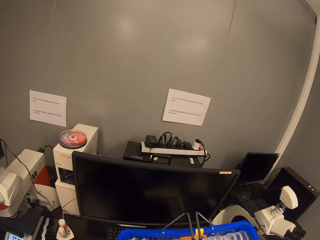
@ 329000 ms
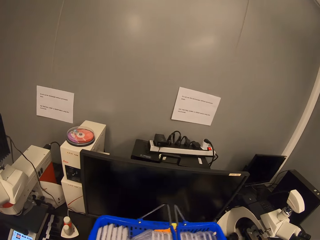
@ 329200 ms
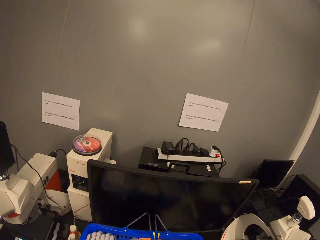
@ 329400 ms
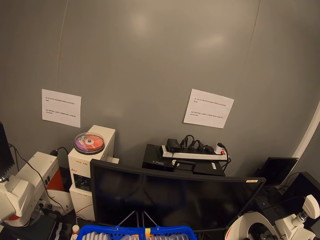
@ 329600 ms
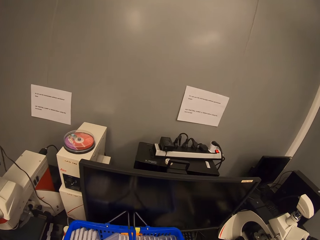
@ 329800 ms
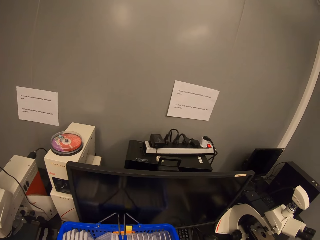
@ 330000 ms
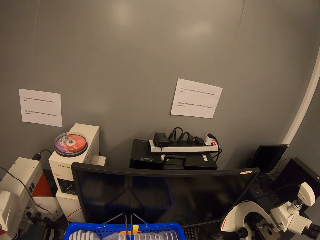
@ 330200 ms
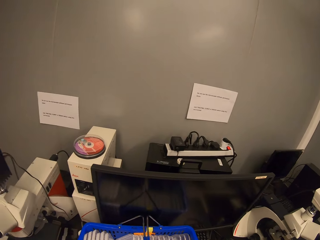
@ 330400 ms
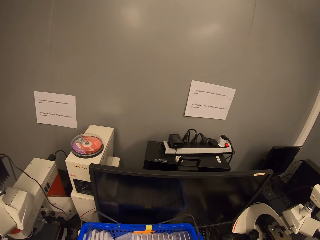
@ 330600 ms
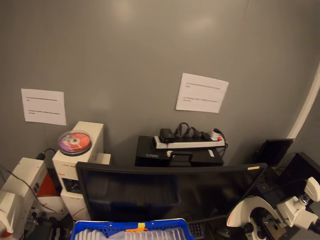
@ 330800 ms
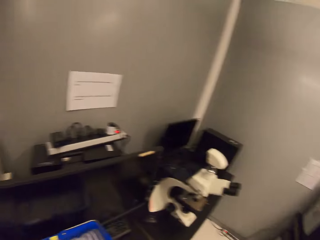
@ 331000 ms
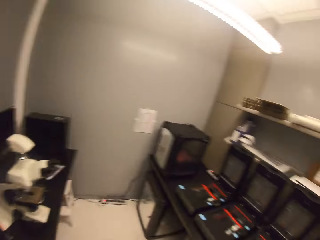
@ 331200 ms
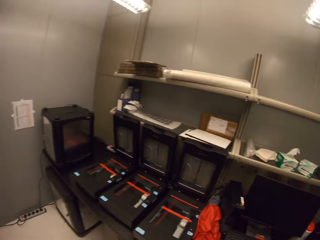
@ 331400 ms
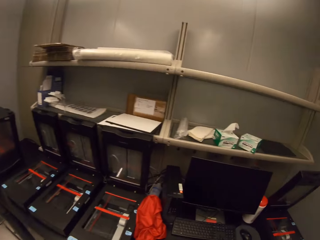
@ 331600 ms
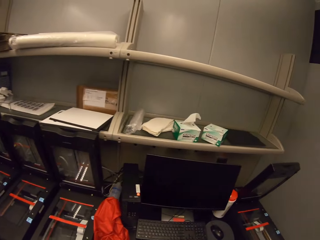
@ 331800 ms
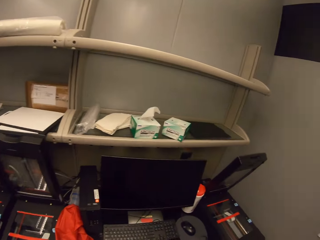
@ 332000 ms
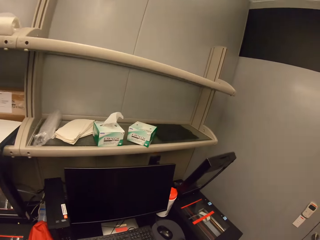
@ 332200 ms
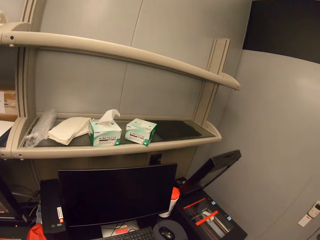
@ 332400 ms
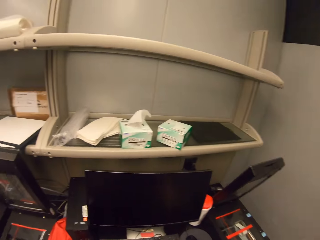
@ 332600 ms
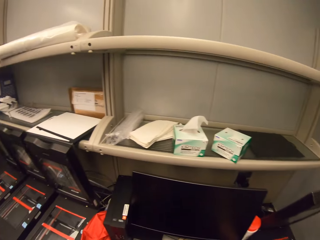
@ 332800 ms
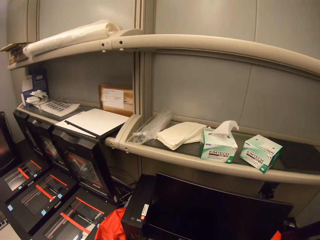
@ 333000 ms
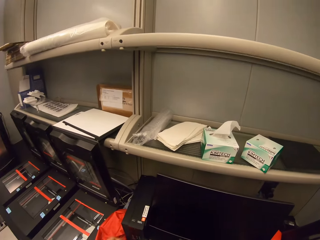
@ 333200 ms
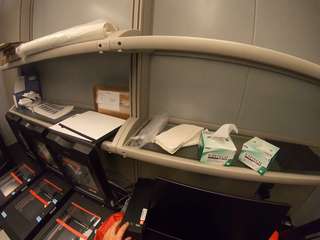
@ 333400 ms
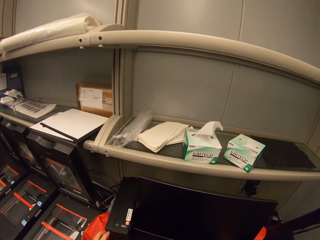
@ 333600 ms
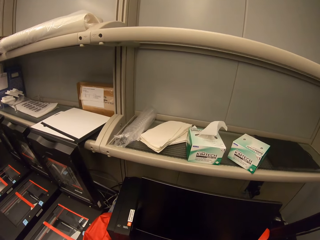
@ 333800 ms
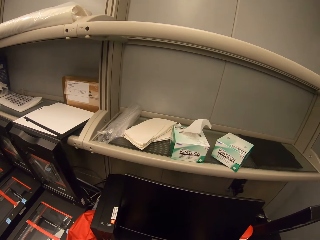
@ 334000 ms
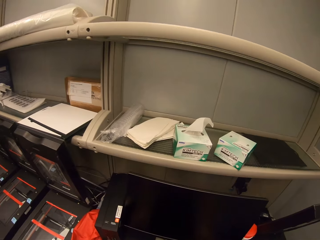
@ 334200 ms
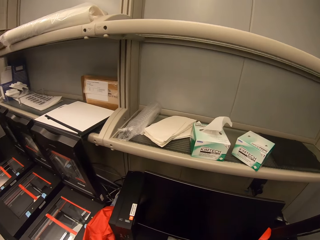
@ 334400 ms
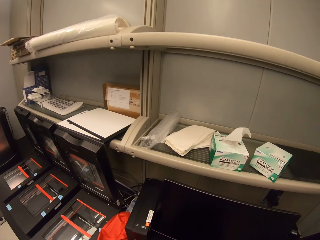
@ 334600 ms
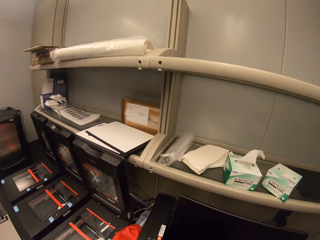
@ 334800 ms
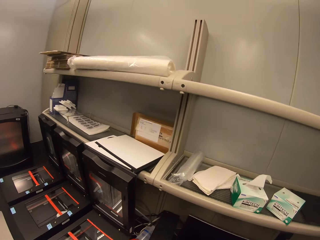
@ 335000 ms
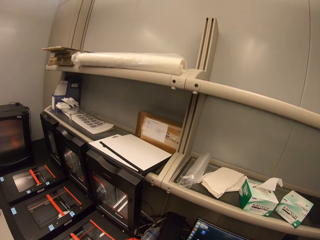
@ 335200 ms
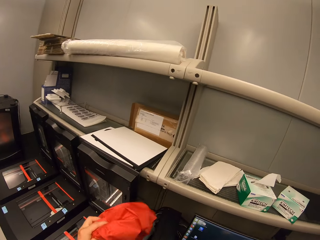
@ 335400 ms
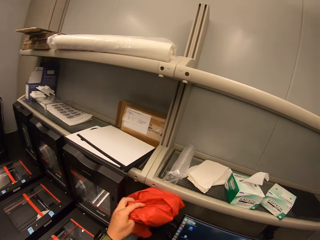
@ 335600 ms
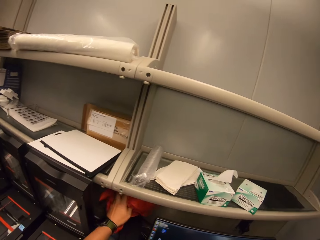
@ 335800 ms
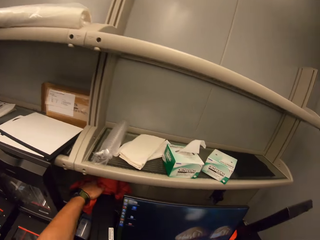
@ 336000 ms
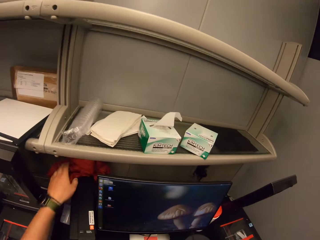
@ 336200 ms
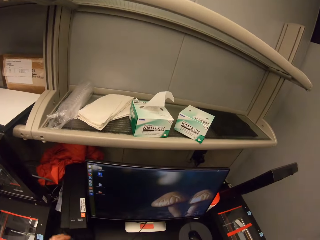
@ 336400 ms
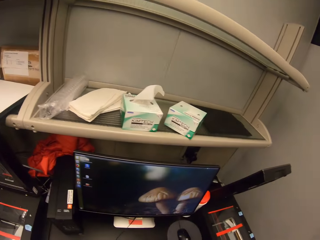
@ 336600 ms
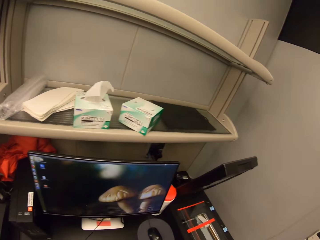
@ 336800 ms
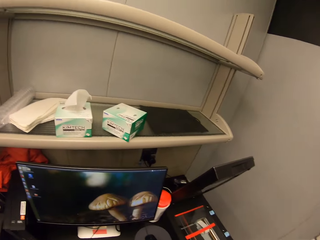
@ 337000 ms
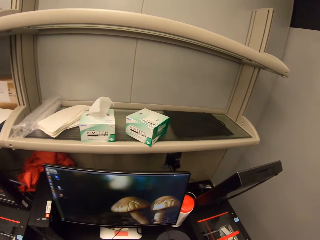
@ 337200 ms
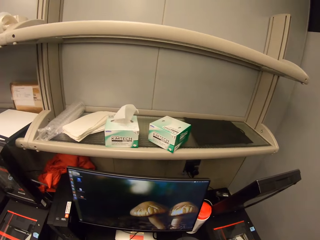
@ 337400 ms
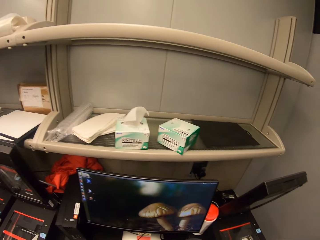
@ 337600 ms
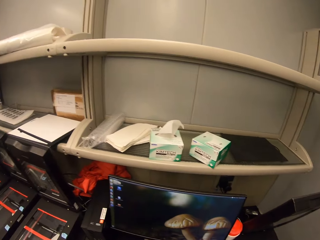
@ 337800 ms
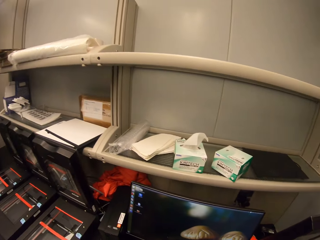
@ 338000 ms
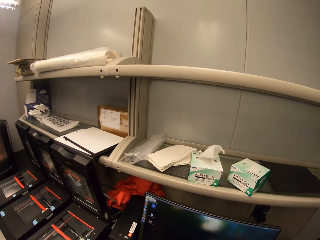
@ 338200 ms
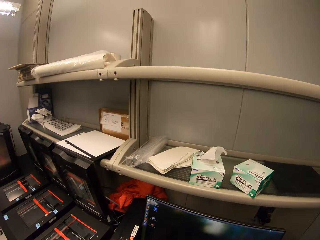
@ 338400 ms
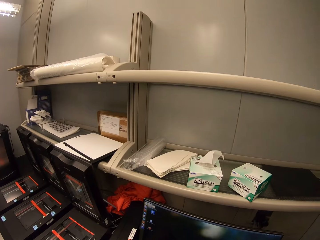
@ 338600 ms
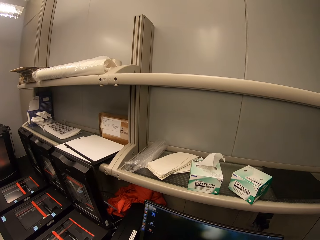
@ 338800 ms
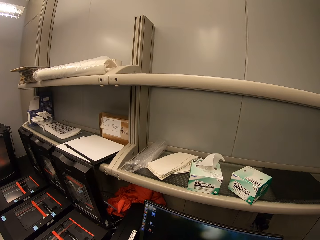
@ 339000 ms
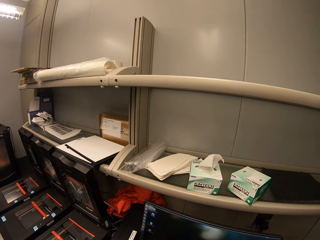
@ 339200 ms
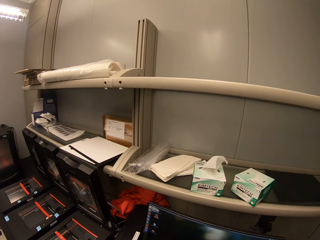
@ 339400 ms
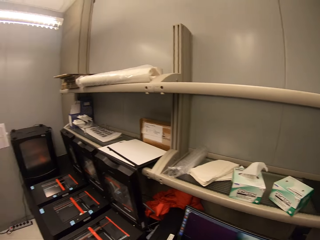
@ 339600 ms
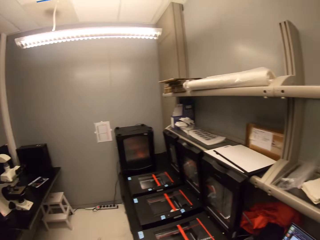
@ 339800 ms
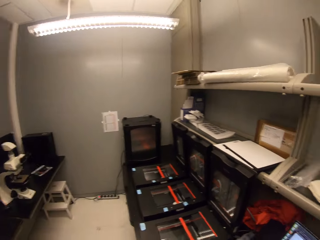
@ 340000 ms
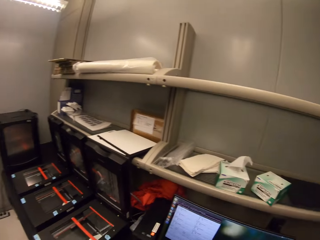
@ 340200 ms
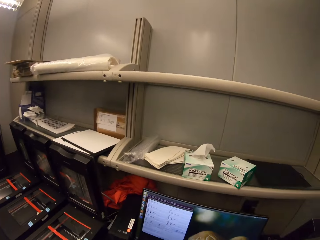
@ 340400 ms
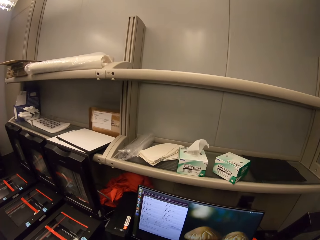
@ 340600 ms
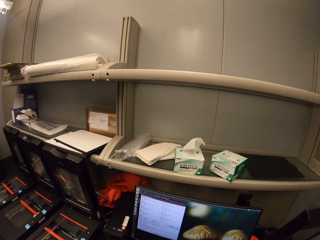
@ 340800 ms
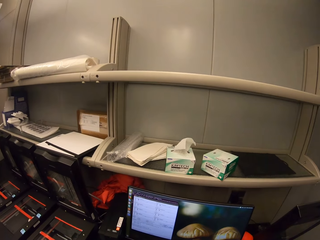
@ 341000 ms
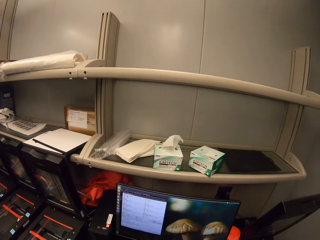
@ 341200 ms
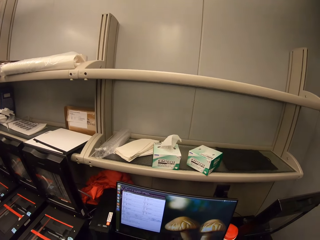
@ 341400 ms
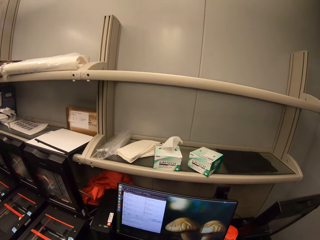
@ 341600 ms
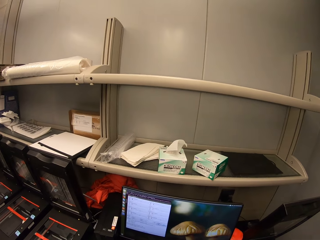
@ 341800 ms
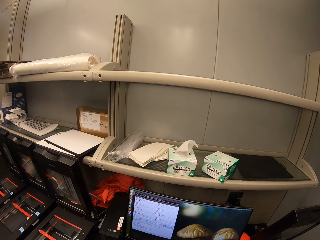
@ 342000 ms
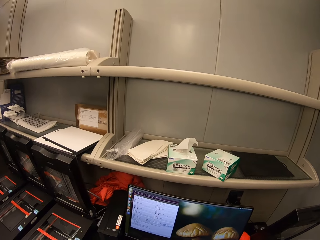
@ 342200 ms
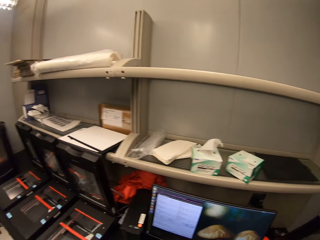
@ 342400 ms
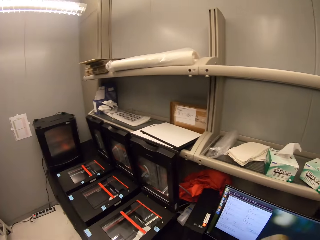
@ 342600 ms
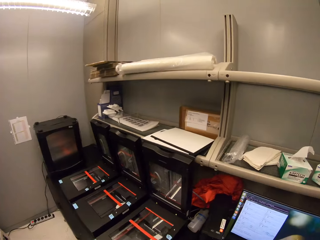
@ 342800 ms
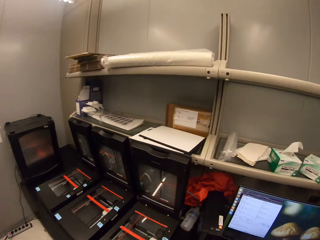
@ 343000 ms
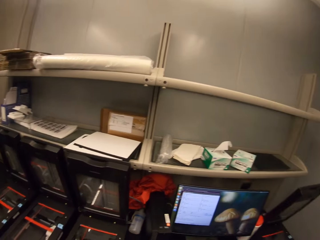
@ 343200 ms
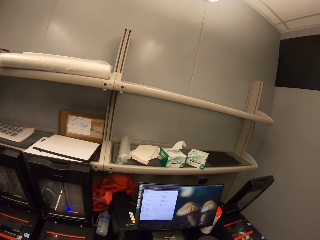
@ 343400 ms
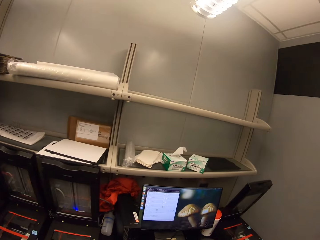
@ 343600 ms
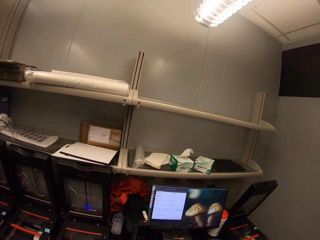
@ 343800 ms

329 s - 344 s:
The camera wearer places the shopping basket on the table. They turn around the room. They walk around. They pick something. They drop something. They move a bag from the table. They look around. They look around the room.

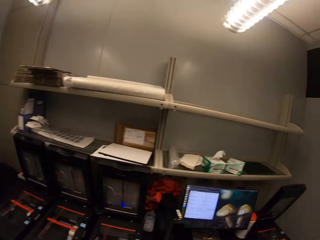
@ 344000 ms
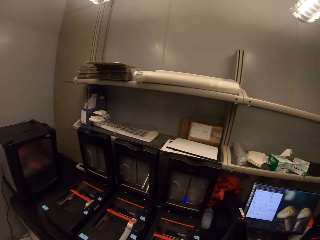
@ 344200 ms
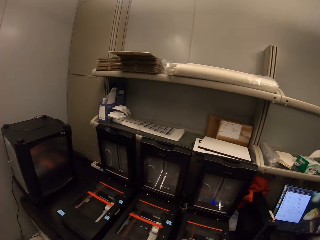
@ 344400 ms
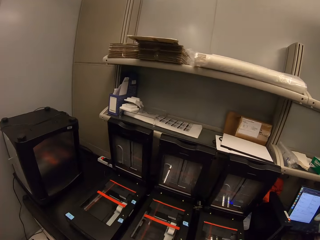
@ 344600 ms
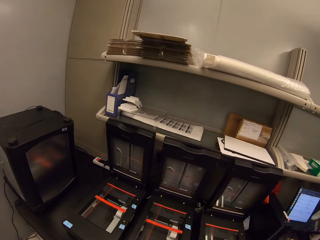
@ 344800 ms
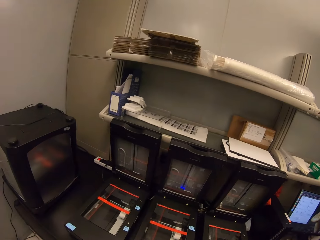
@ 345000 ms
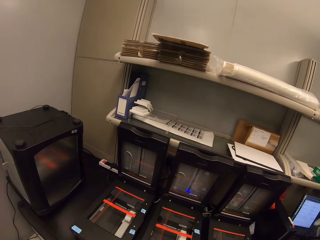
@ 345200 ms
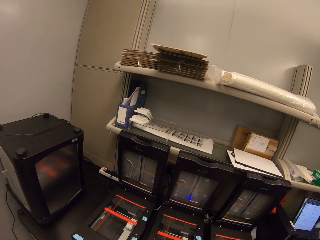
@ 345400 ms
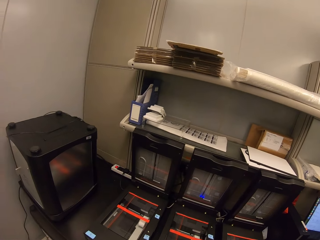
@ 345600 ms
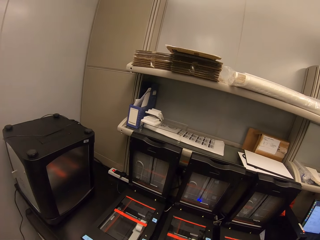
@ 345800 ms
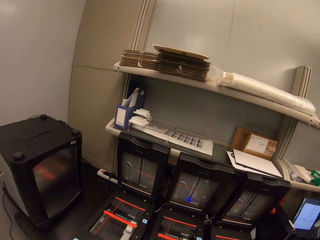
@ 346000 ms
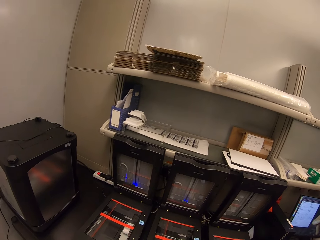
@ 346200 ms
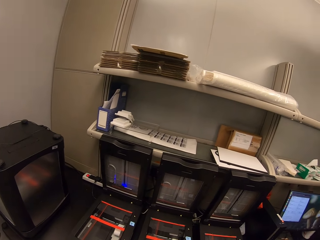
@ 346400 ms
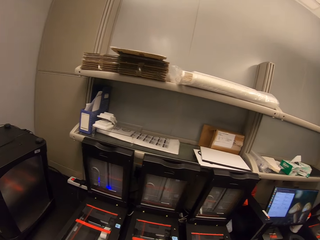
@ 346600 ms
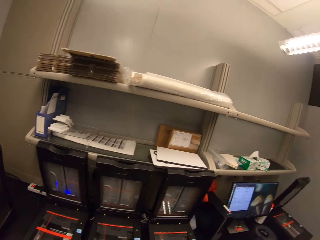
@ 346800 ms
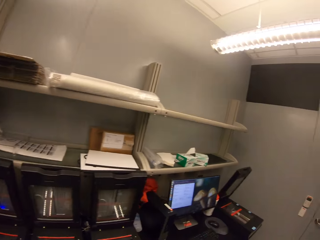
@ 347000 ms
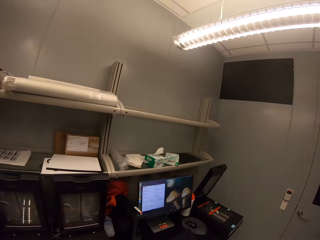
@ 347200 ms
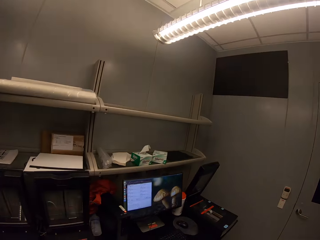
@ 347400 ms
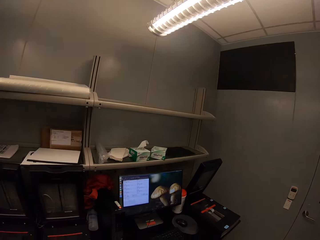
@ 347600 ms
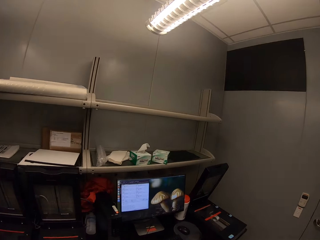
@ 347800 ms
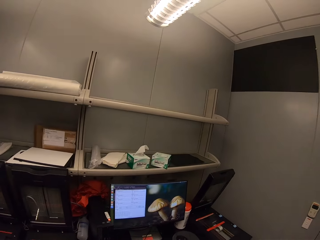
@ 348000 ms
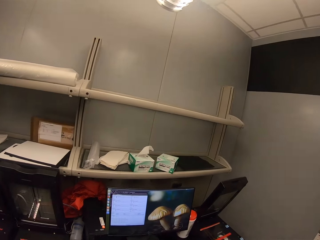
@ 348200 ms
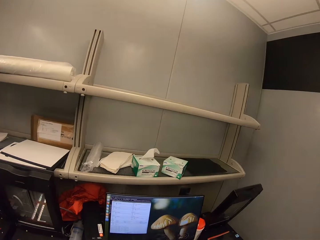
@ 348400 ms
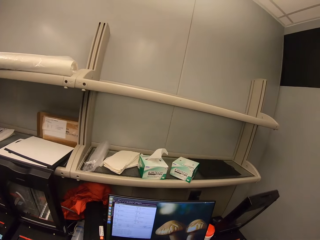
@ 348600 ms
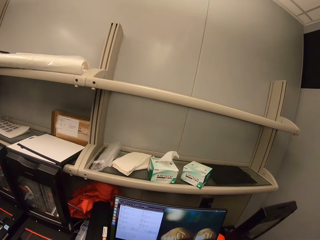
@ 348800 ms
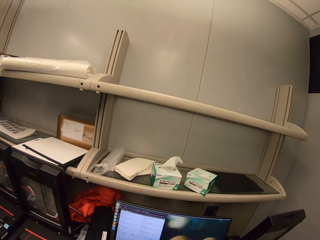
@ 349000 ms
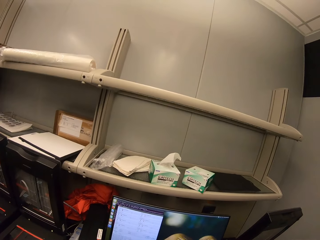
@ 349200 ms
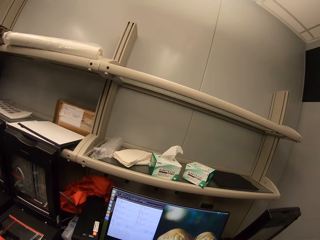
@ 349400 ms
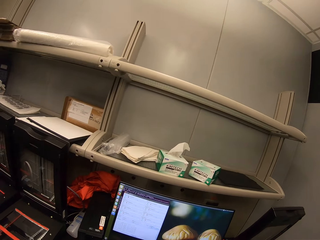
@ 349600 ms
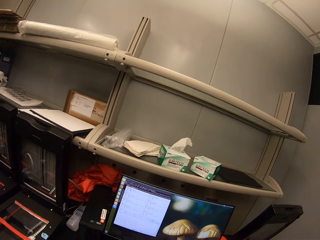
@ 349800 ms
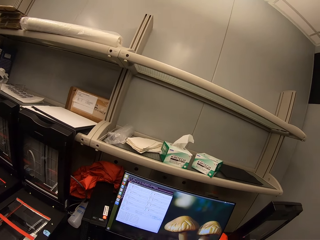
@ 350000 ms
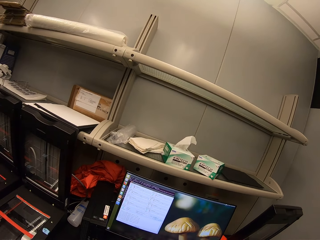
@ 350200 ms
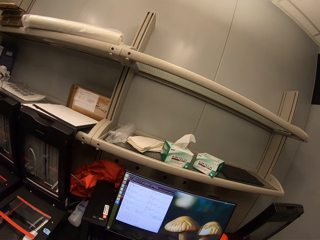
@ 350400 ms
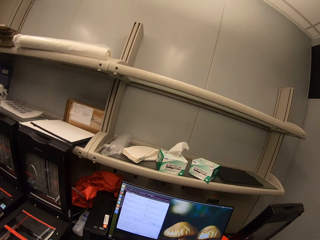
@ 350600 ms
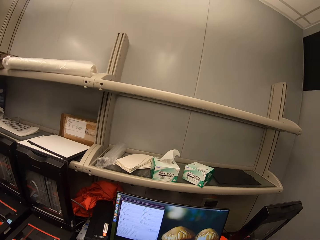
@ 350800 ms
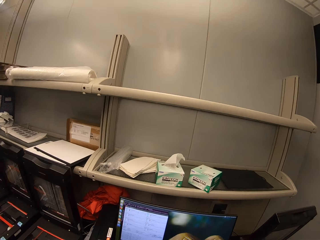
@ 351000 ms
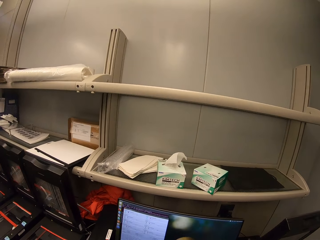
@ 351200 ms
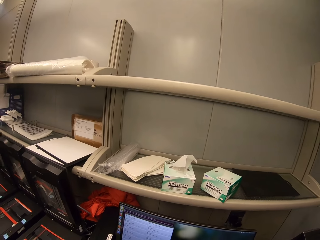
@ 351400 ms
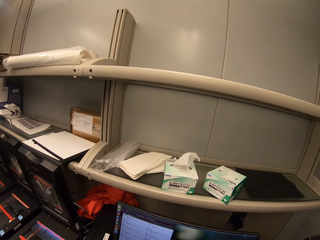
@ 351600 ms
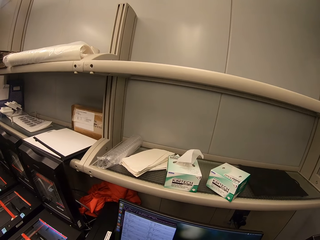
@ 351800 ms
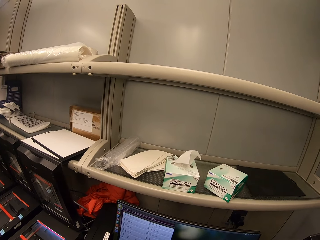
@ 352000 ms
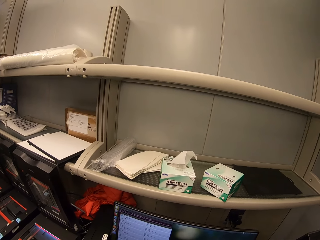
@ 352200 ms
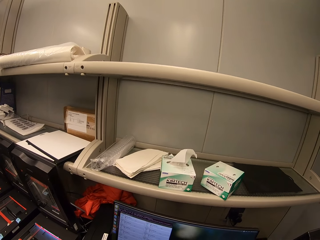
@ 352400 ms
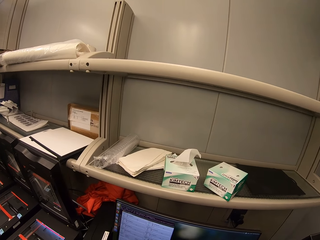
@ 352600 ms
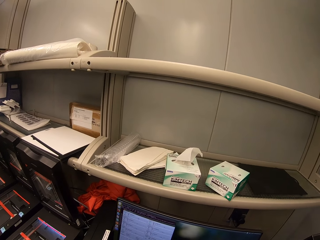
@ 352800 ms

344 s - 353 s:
The camera wearer operates something. They operate a computer.
